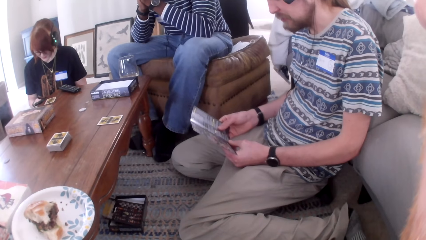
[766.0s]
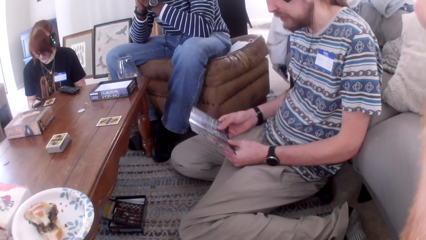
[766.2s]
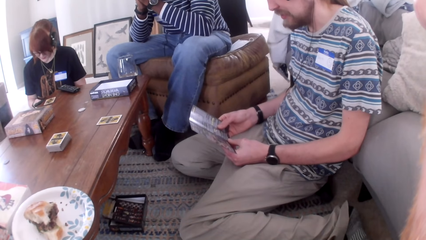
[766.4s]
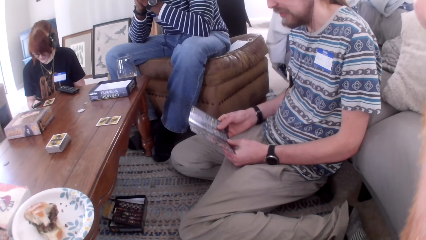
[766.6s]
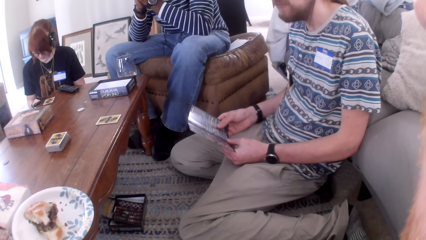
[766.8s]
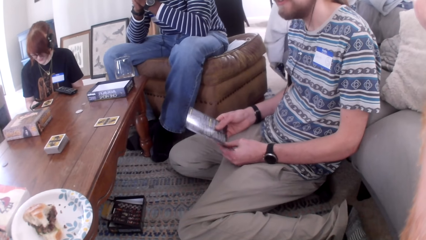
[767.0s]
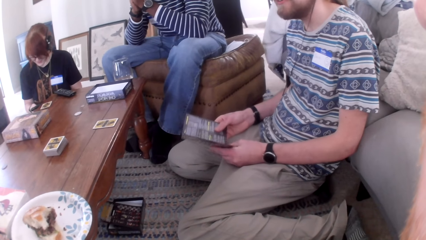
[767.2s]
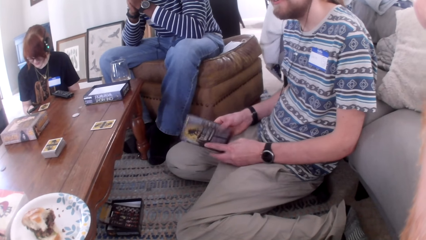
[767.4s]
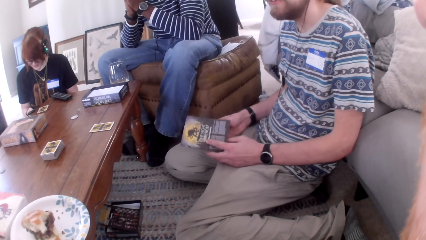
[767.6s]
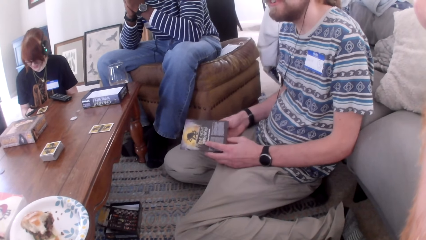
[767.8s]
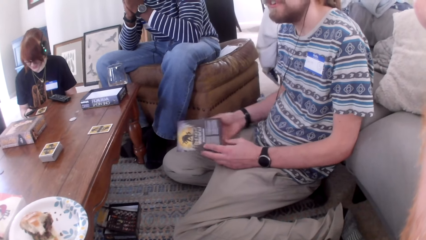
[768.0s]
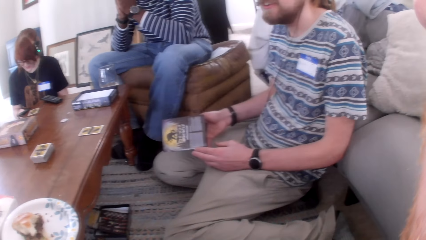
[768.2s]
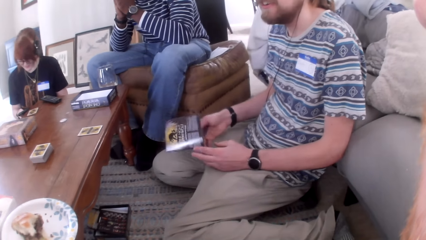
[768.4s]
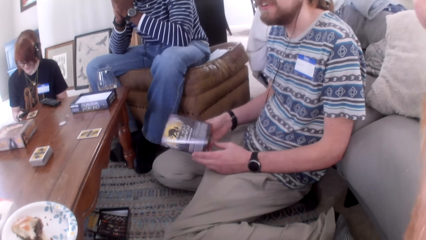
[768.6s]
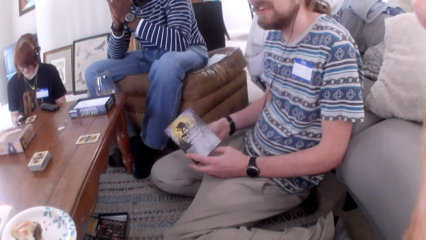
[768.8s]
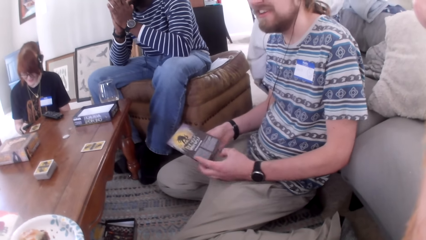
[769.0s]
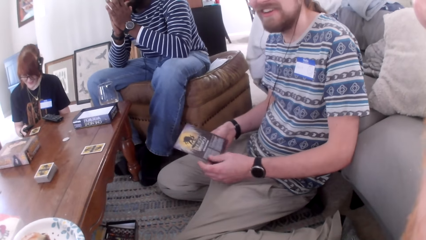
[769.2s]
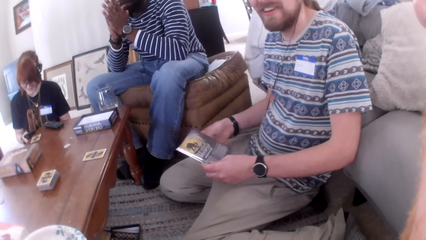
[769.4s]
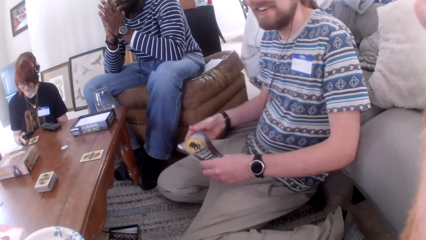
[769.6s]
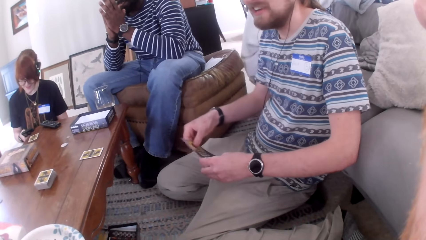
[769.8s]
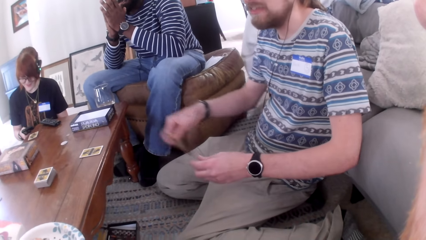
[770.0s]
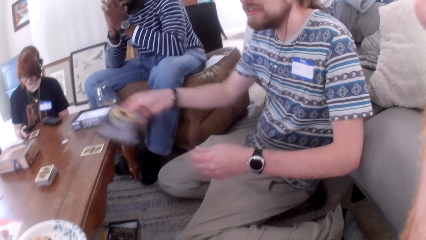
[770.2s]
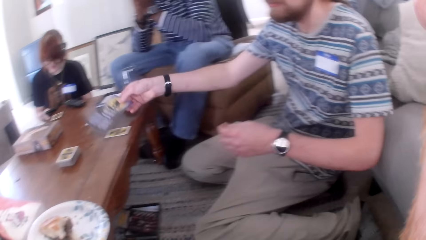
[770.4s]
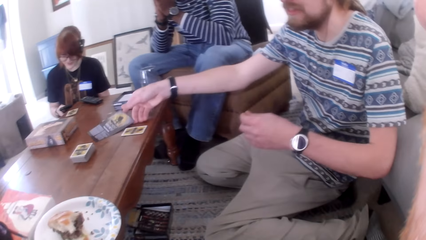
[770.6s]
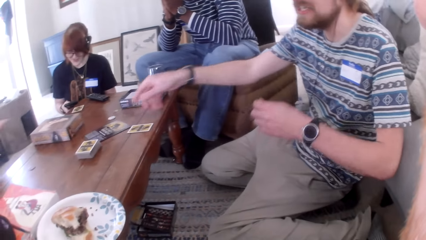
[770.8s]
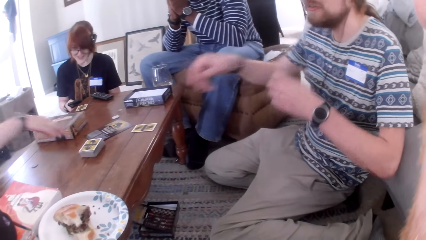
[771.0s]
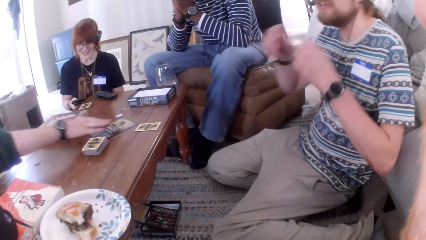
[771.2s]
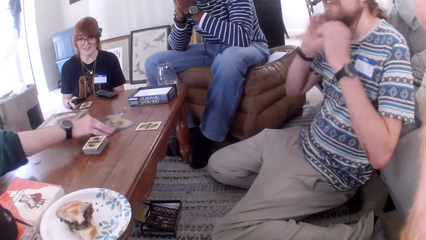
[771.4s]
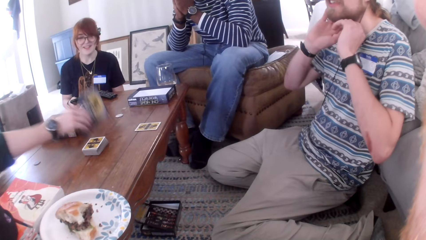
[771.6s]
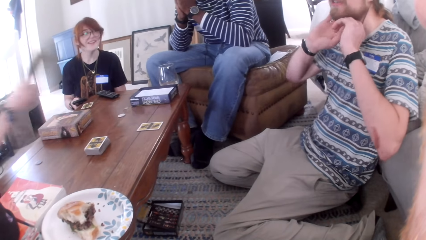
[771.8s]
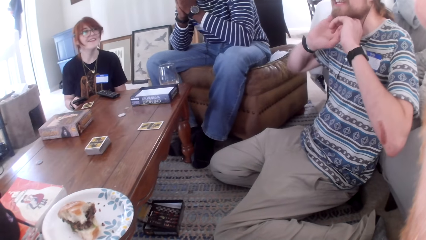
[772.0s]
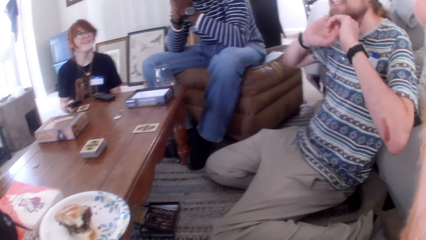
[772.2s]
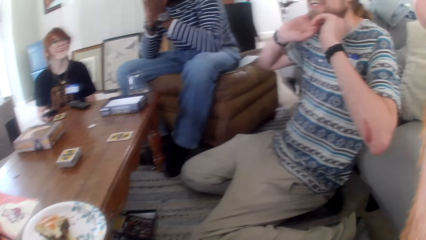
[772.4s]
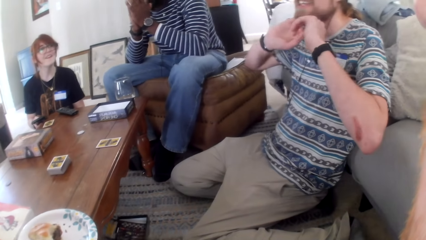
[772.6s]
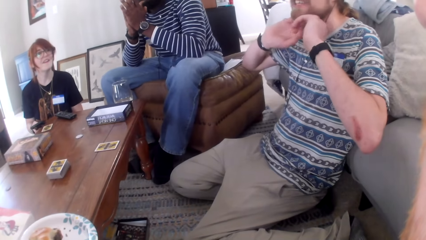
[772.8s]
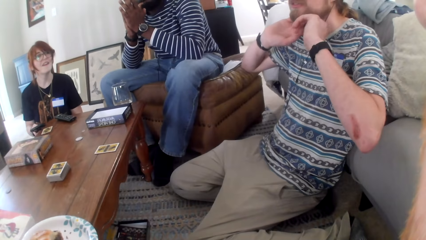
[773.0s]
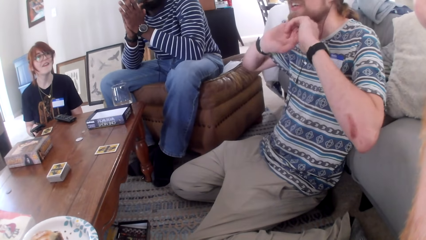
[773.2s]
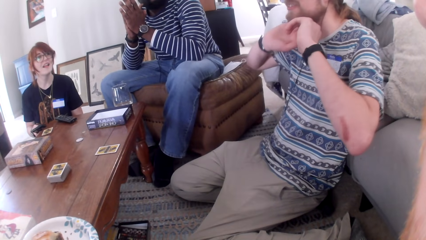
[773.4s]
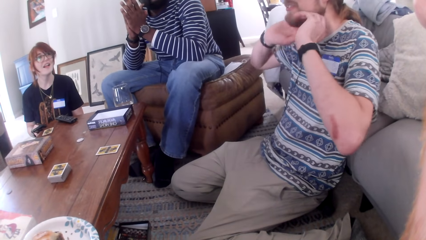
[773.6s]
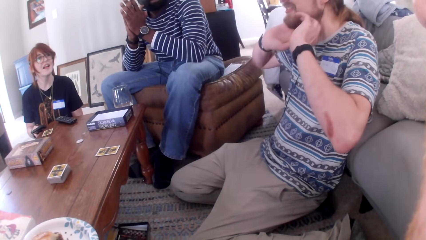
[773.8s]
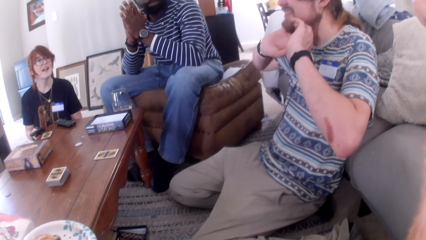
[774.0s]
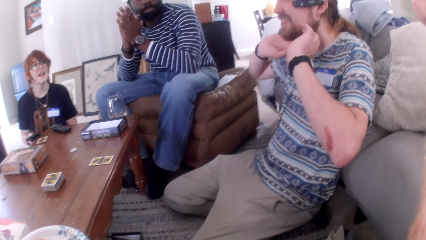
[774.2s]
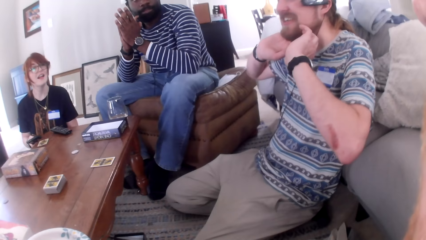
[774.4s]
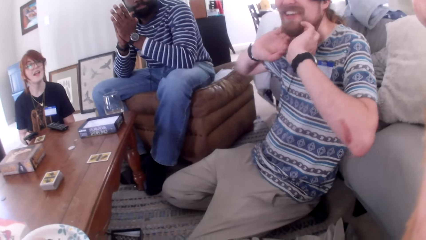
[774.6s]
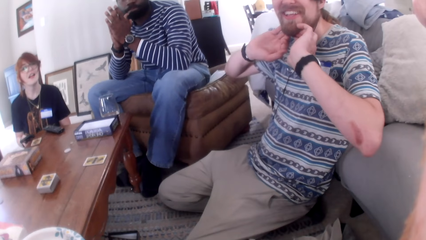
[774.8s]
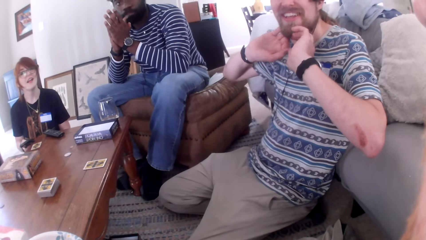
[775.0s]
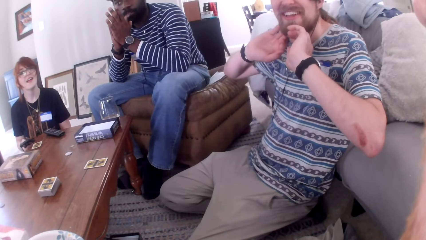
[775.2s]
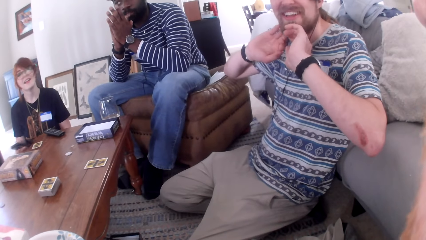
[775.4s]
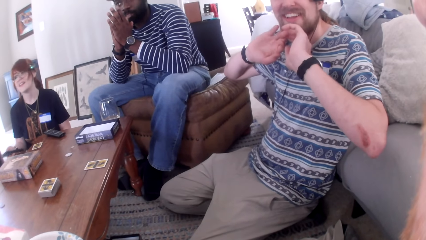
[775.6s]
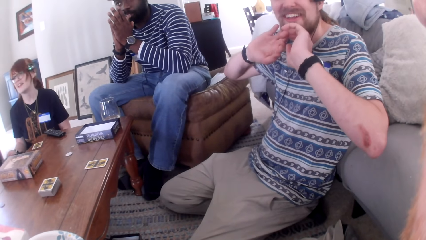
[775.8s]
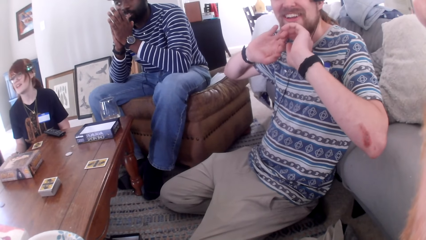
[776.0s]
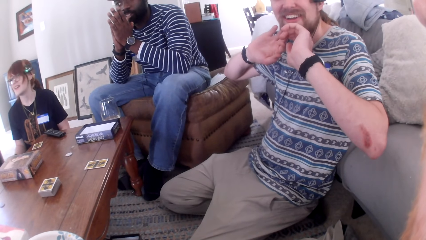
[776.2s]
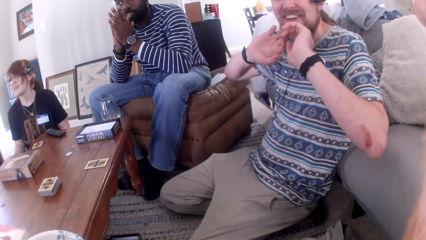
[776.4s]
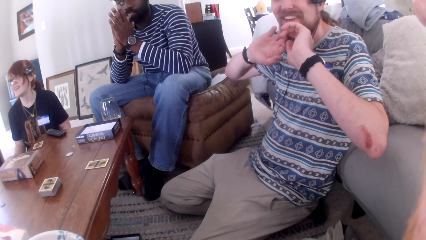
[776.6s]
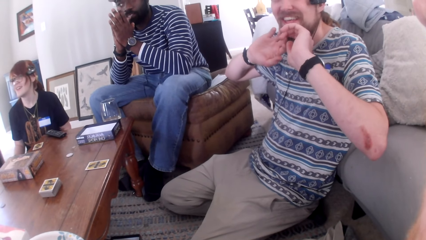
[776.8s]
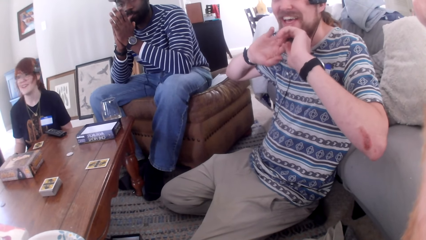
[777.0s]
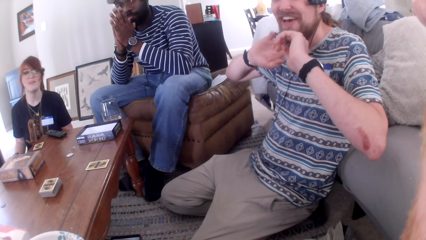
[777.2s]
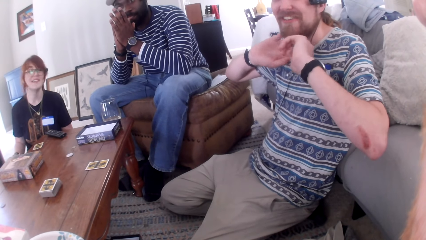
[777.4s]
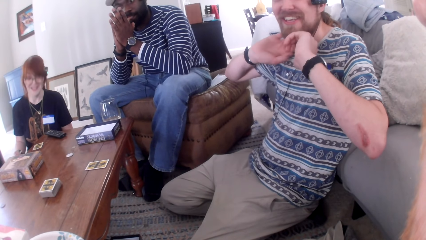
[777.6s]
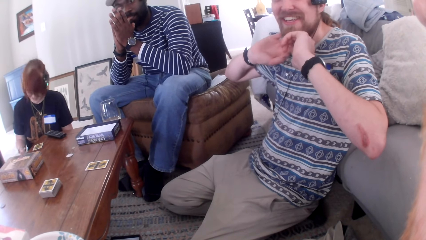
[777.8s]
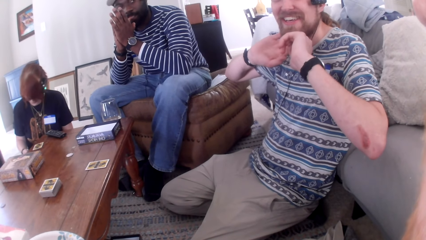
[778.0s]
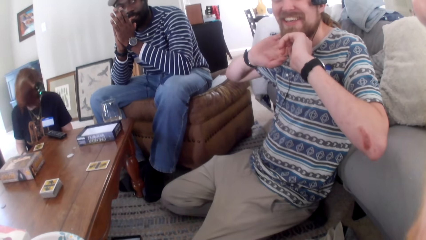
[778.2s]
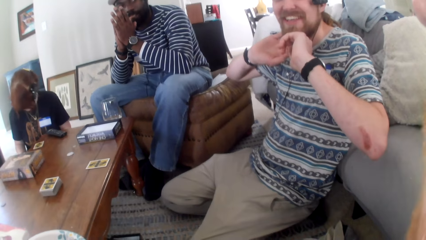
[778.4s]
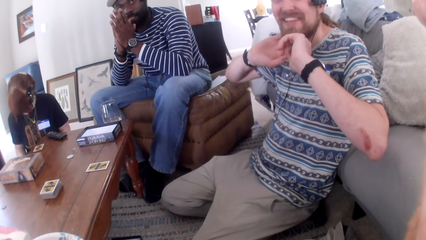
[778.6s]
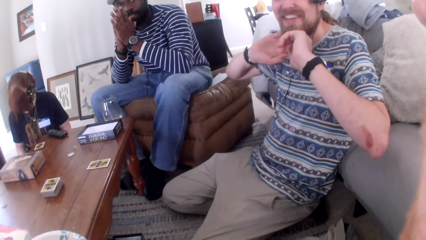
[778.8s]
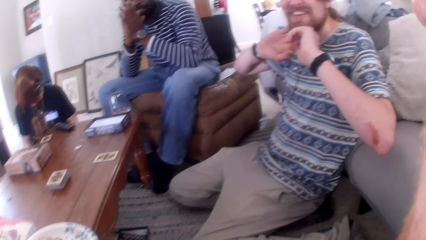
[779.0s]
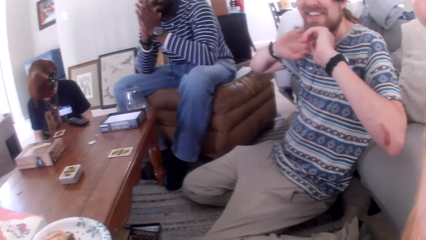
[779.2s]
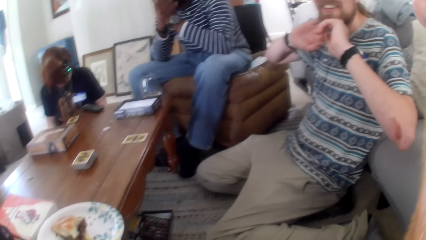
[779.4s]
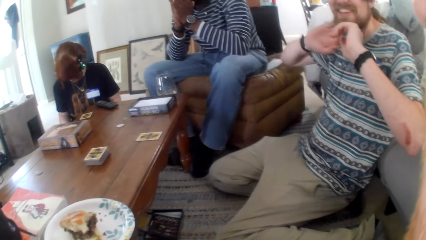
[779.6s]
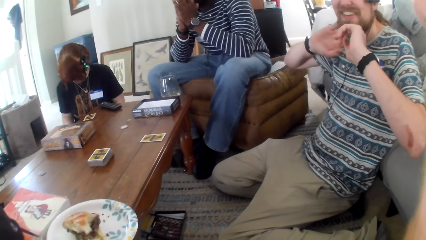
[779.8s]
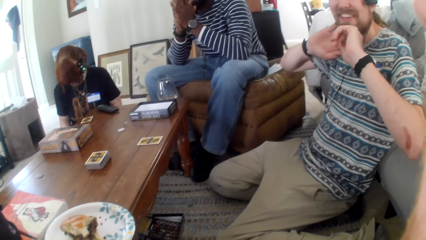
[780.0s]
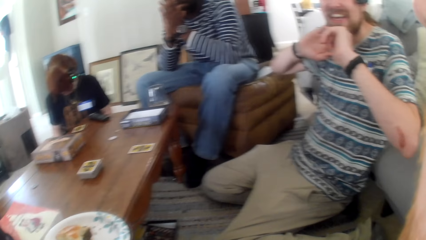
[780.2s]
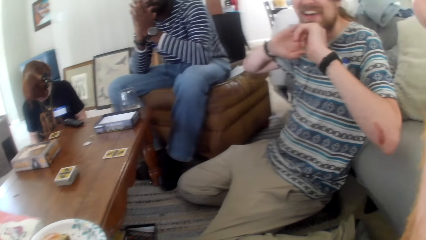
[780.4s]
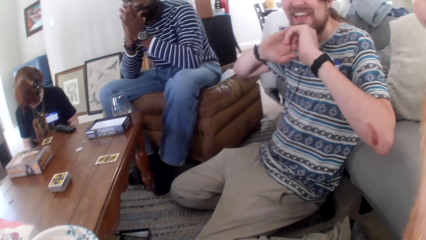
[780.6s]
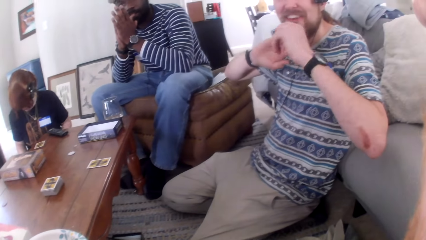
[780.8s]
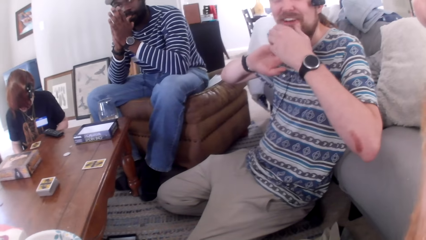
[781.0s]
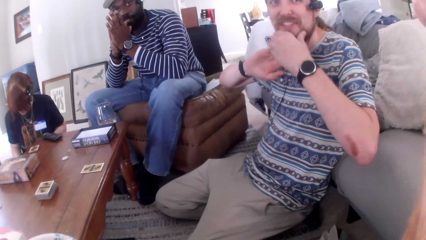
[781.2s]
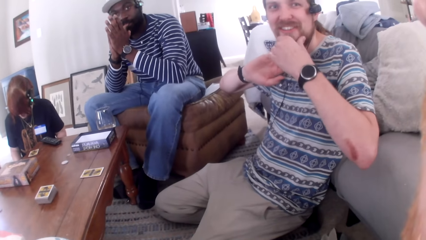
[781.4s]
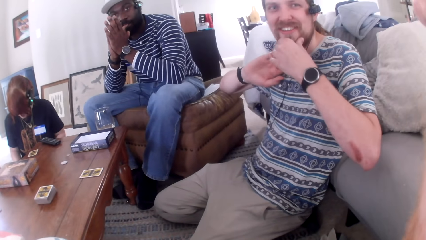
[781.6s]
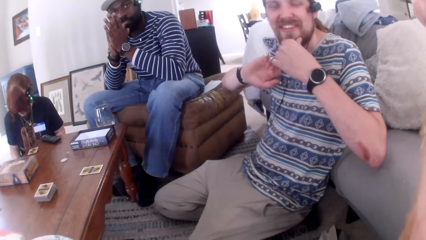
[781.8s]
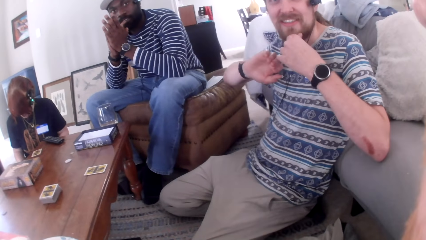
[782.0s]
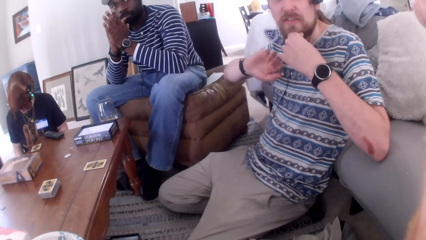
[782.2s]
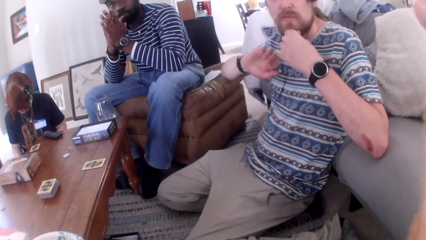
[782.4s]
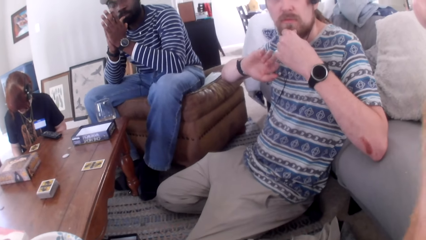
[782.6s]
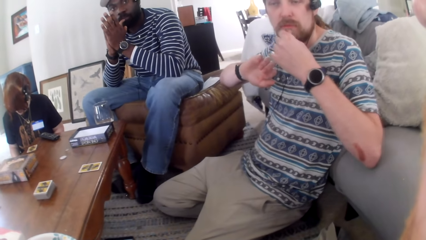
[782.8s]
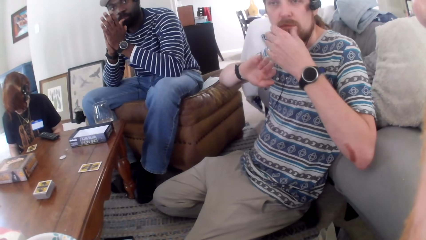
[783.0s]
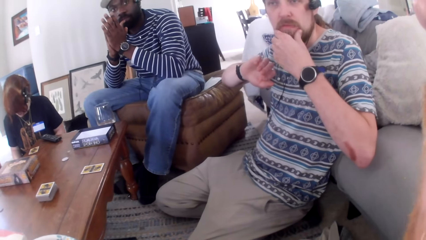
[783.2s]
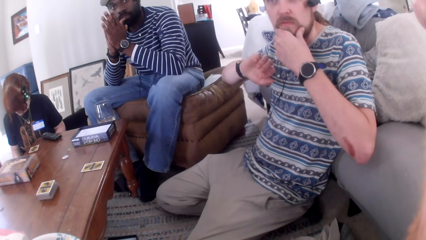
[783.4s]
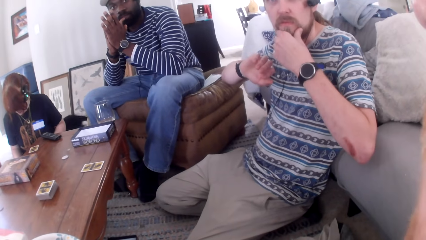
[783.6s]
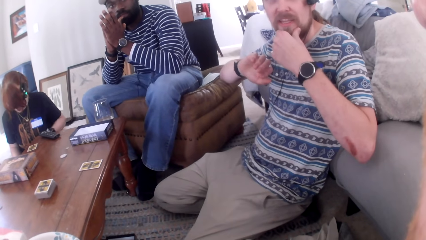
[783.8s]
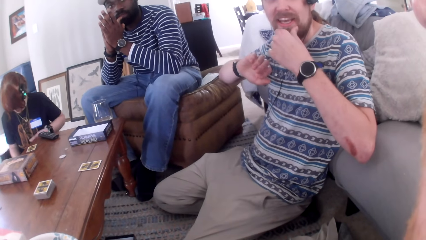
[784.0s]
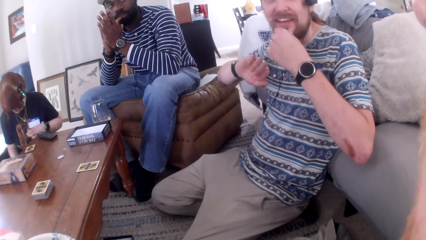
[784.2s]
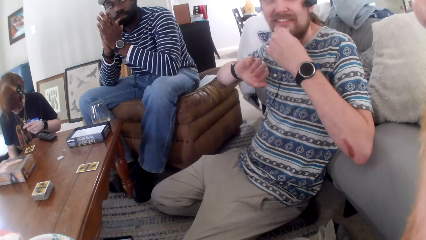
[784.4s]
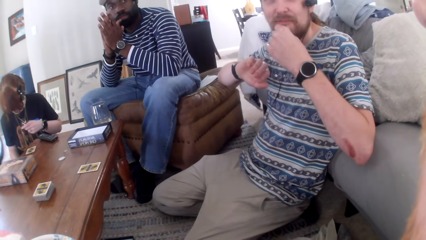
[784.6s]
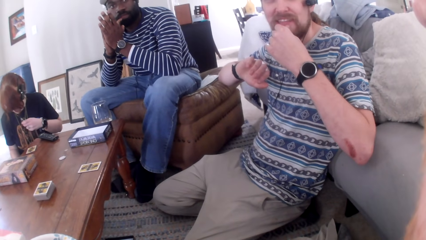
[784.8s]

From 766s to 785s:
A man reads from the paper. The man talks. The man closes the paper. The camera wearer talks. The man talks. A woman talks. The man puts the paper on the table. The woman picks the paper from the table. The man talks. The camera wearer talks. The man touches the beard. The man talks. The camera wearer talks. They talk.
